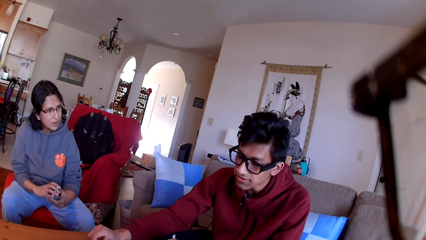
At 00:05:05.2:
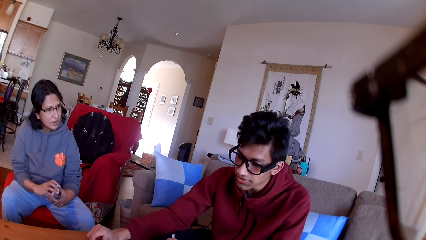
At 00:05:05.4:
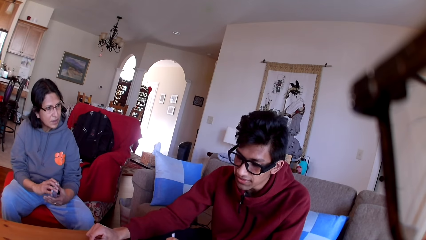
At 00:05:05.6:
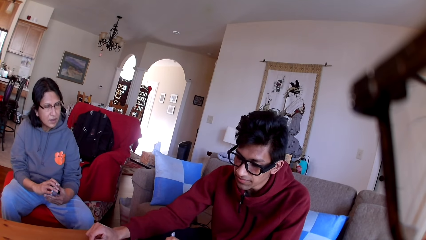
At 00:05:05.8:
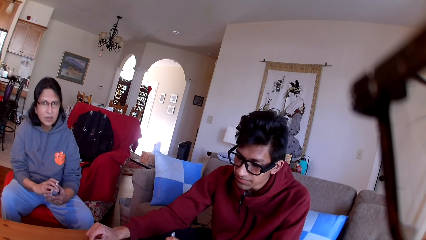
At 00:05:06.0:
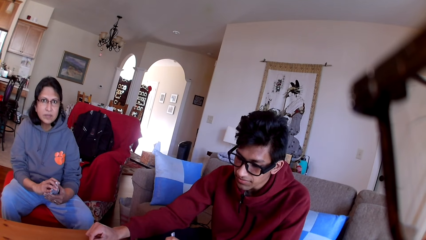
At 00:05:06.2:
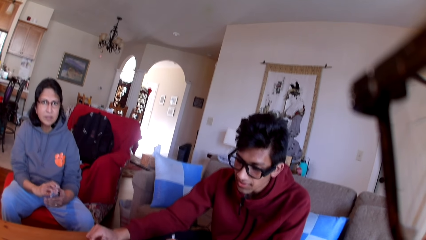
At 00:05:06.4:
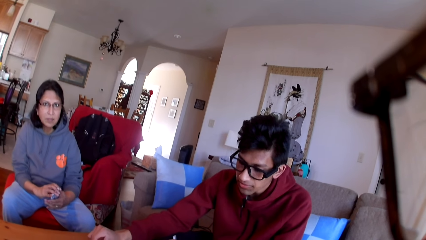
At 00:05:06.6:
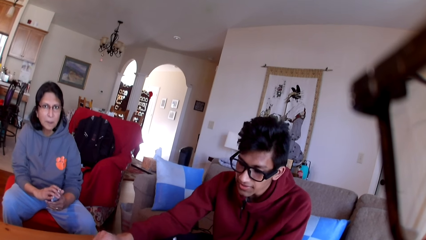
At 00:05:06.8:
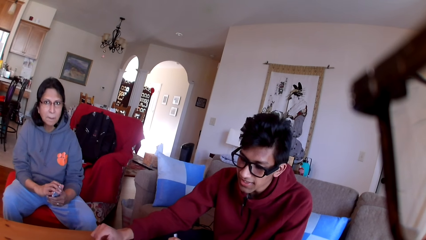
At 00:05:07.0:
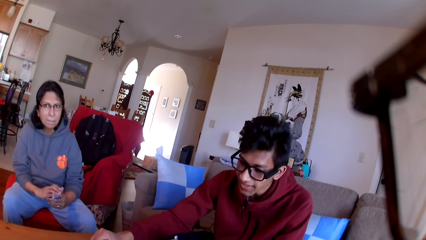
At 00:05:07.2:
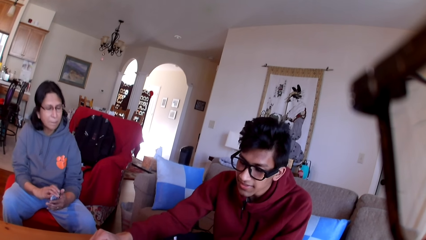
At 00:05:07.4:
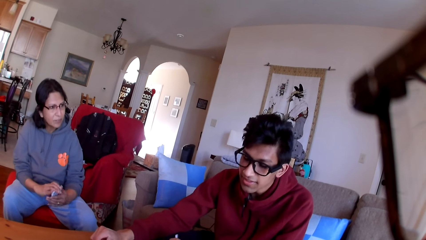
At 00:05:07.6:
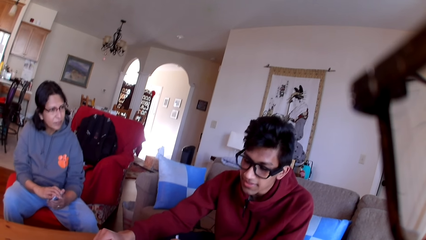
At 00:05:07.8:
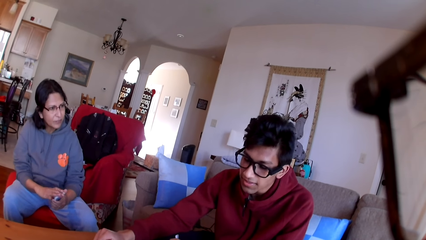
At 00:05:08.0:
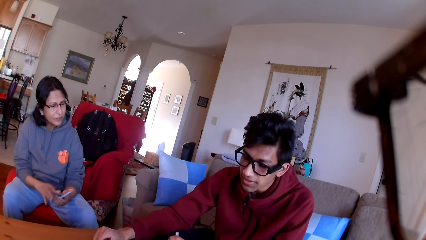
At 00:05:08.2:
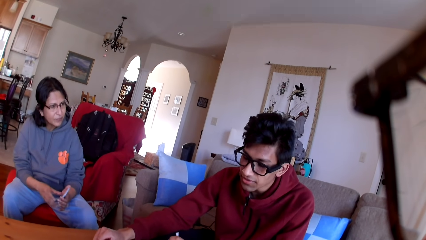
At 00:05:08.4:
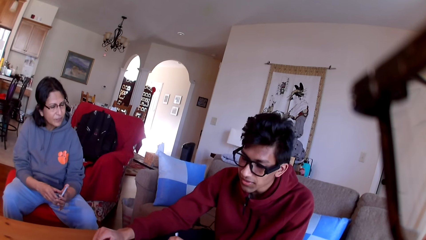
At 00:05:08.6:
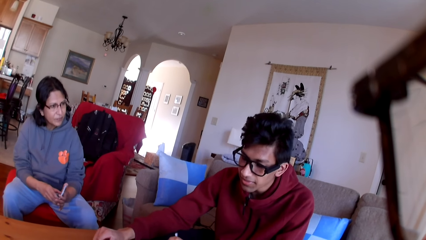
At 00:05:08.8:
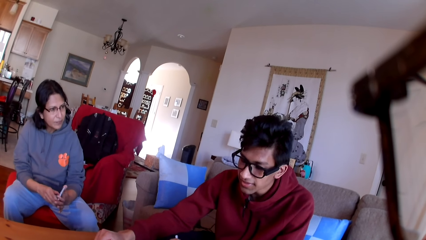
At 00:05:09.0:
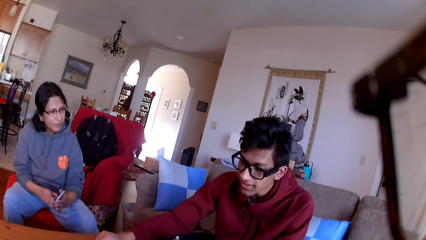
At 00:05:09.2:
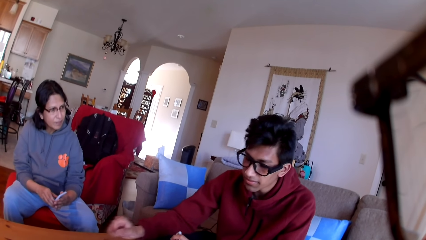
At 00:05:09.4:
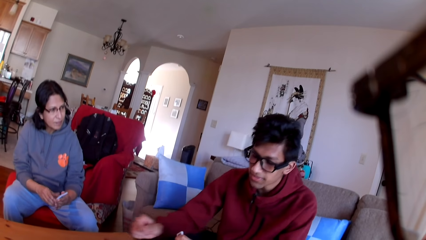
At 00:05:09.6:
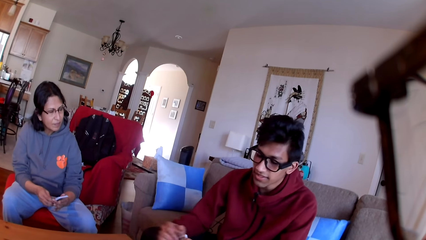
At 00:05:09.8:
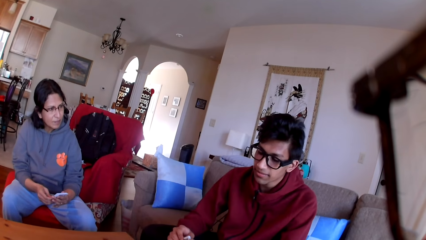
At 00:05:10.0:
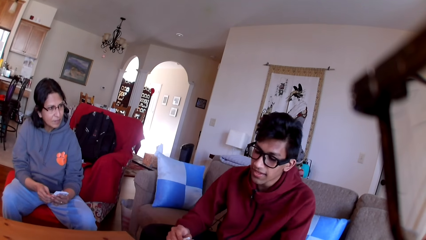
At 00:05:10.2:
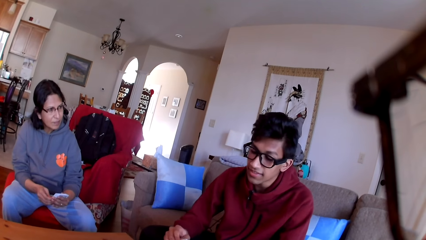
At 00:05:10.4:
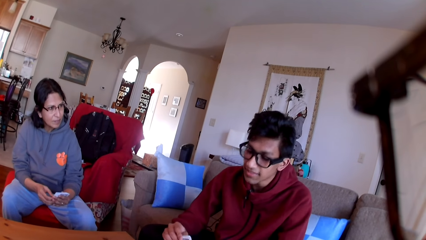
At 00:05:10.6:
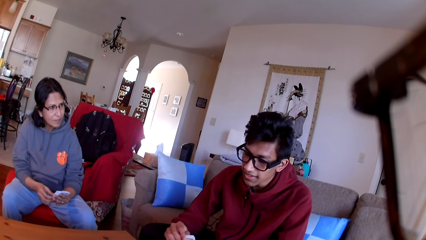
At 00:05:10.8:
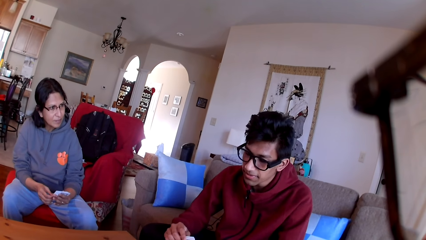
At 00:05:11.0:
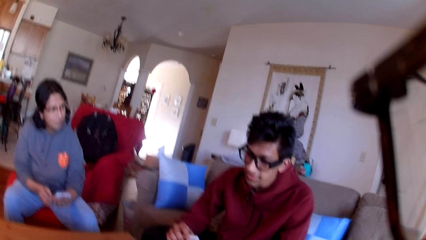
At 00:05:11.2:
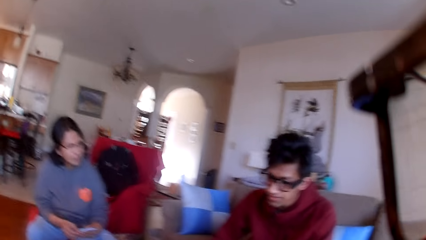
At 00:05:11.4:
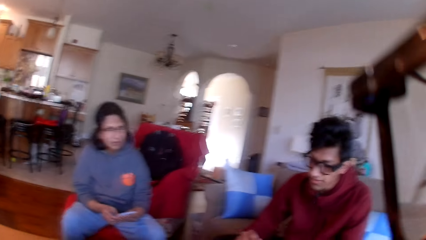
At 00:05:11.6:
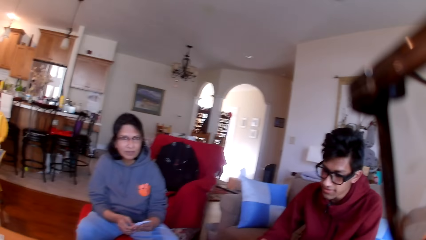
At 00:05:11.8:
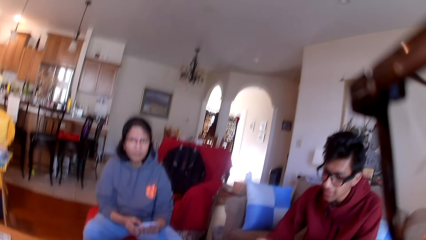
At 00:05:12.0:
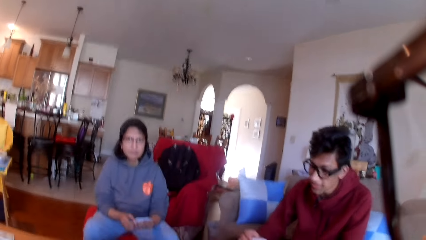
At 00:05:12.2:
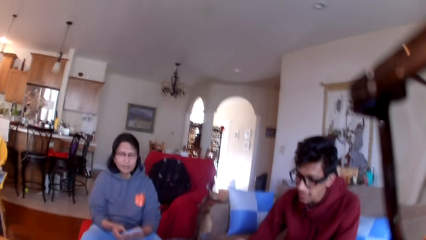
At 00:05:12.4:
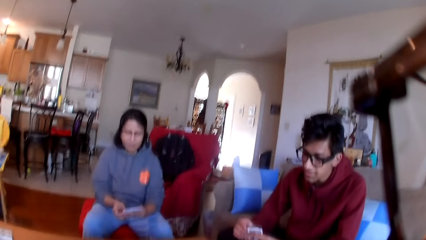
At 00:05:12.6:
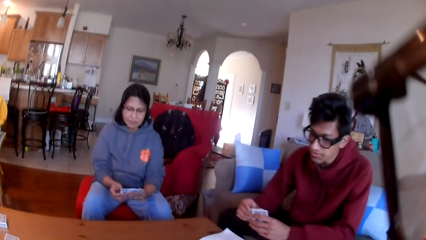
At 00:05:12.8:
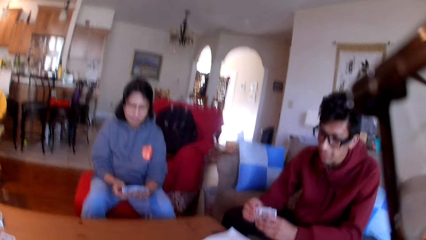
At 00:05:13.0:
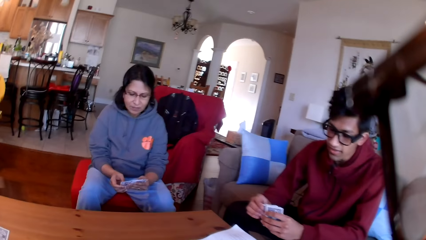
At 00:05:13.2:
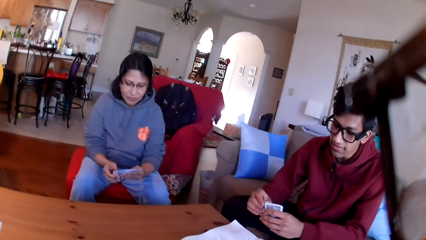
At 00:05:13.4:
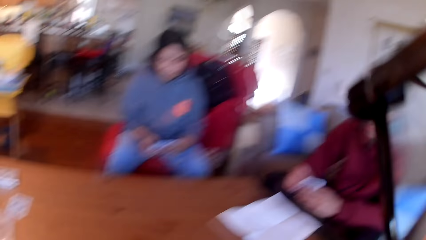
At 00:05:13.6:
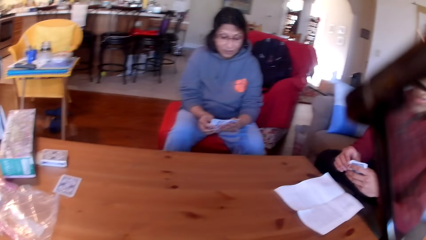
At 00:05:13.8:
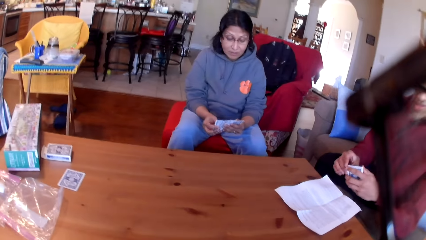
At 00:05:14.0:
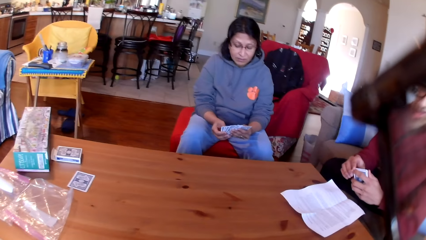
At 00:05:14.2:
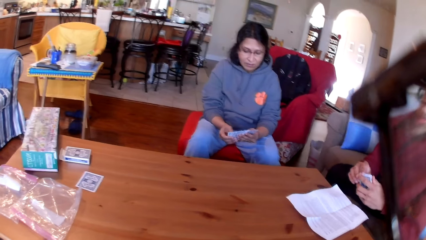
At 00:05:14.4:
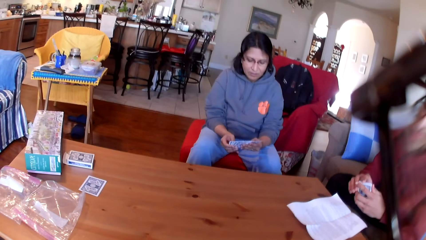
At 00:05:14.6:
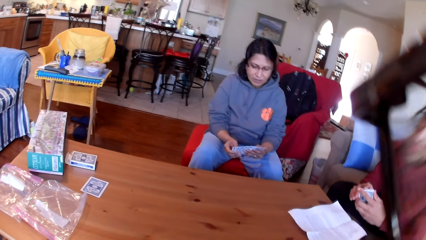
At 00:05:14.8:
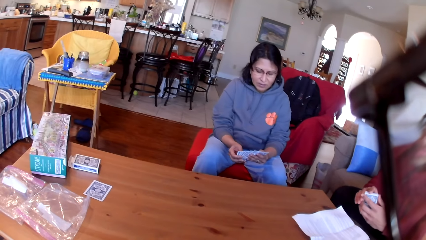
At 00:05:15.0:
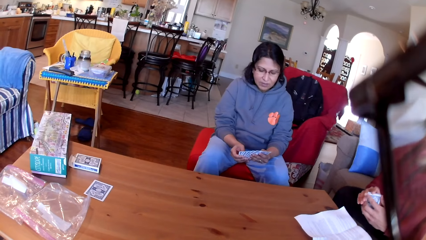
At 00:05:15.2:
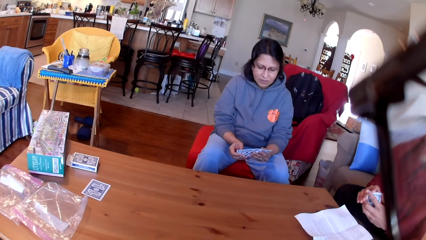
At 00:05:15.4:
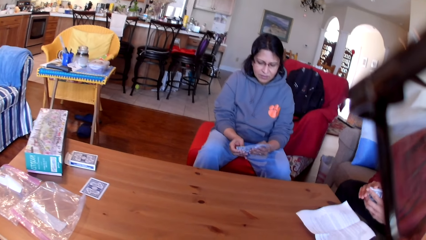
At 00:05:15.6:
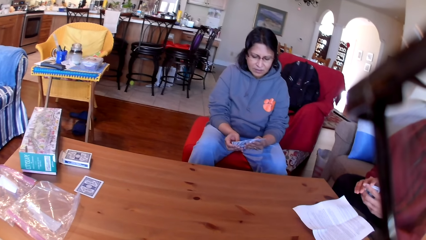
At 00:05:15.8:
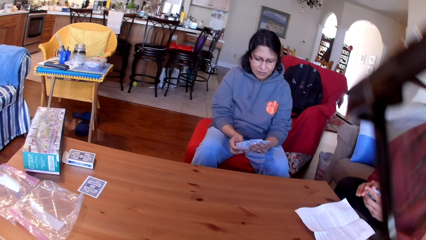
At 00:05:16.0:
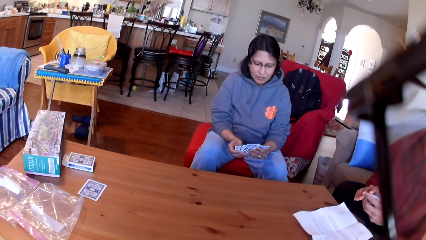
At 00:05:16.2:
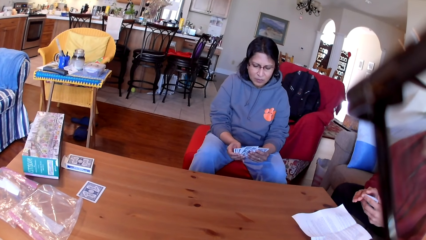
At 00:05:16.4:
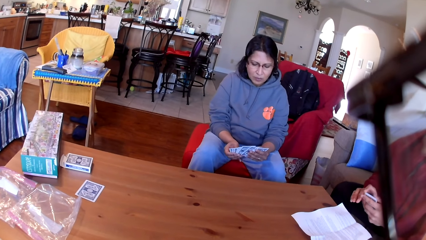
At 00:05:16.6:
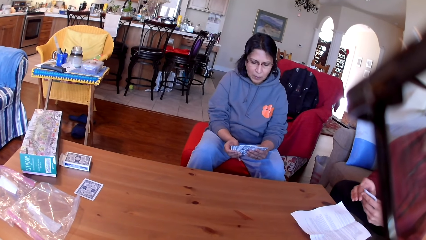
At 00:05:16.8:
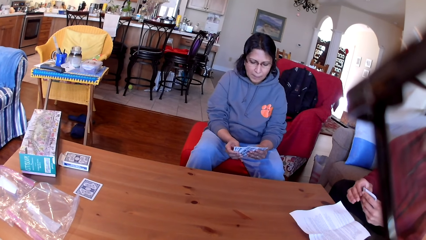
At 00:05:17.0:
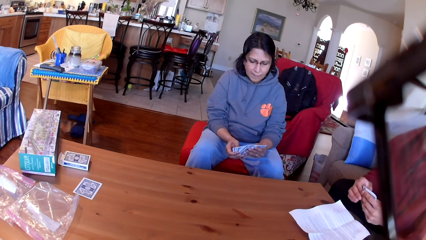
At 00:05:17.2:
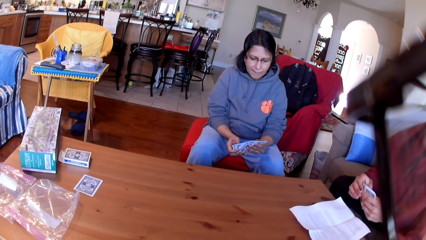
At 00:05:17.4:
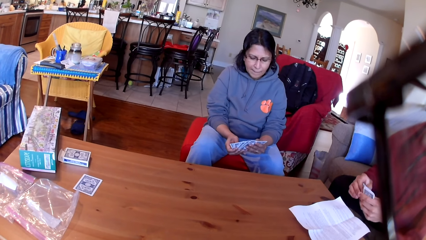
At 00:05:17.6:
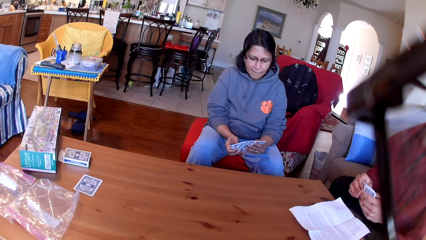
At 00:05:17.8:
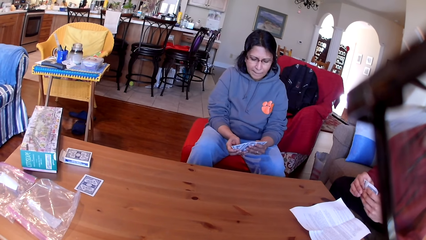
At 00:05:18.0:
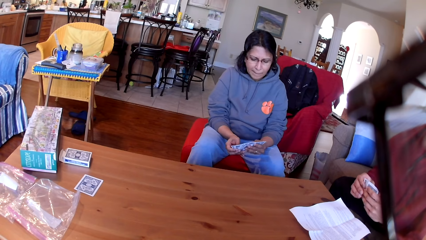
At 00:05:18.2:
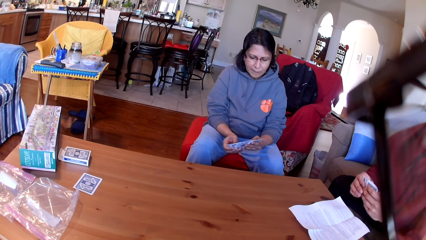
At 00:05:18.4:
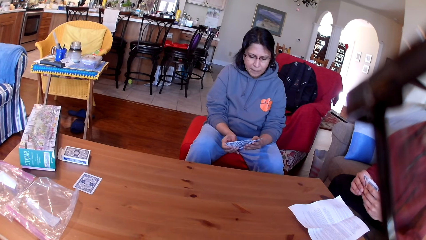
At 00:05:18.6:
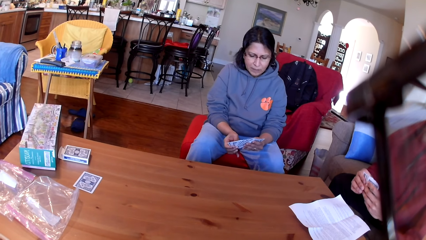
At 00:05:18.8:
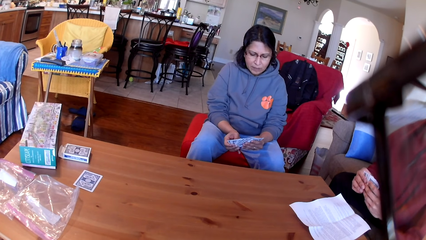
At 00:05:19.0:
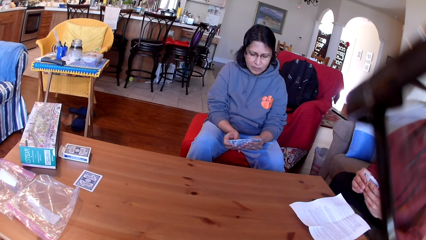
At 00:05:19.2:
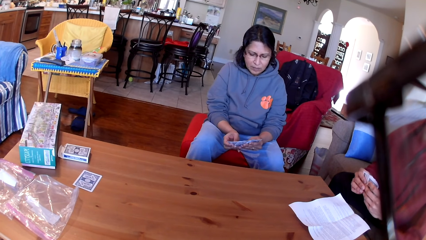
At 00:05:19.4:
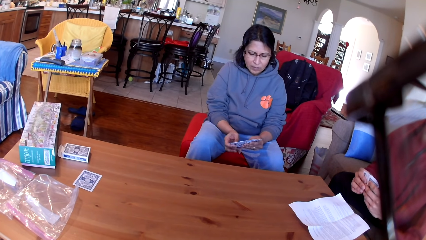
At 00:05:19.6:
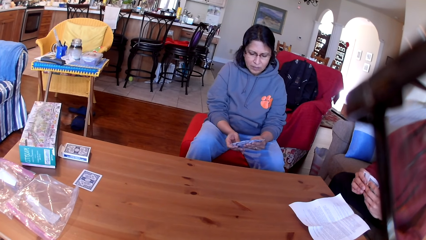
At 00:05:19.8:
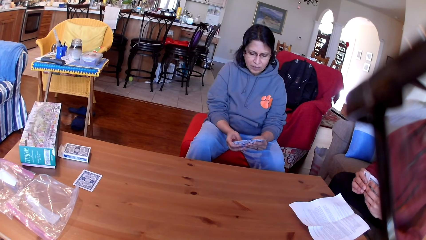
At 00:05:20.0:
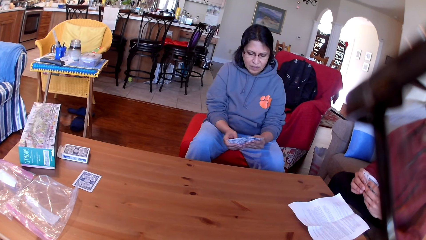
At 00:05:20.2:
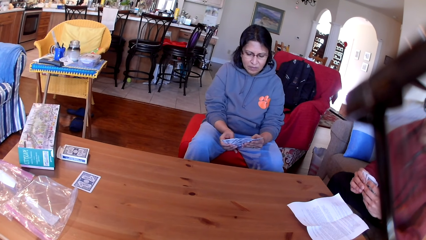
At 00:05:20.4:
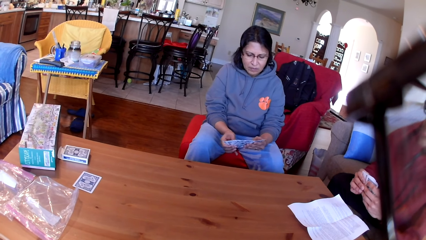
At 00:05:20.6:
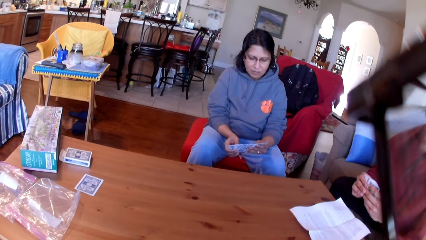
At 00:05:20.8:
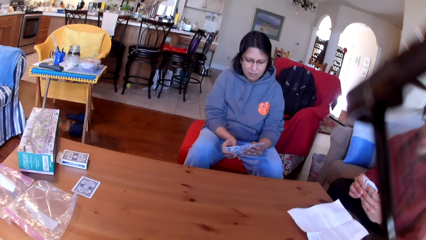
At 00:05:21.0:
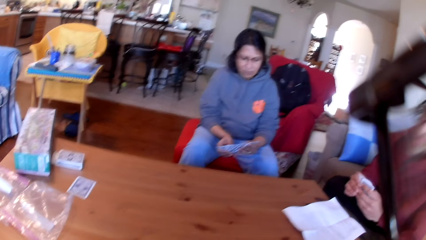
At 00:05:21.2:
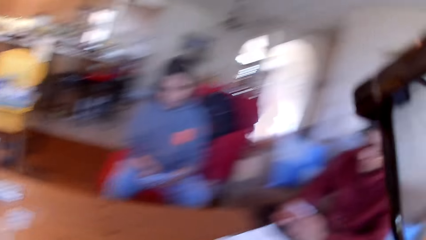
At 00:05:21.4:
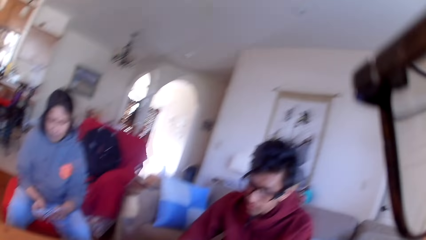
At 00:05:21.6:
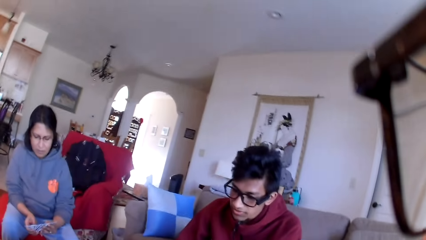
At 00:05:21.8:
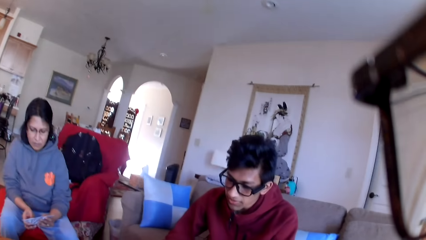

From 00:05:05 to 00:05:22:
A person moves the cards in her hands.
